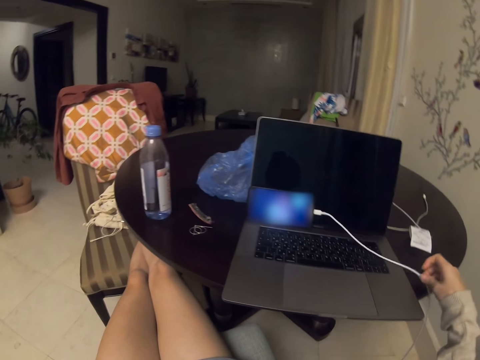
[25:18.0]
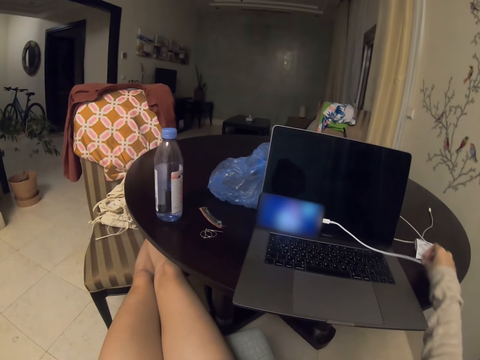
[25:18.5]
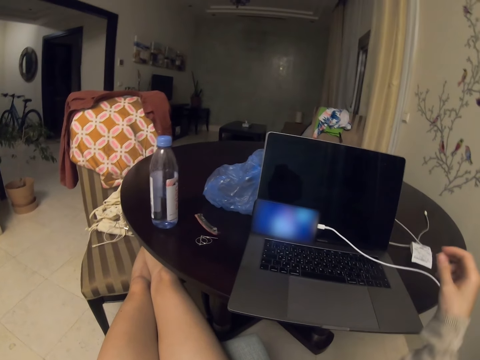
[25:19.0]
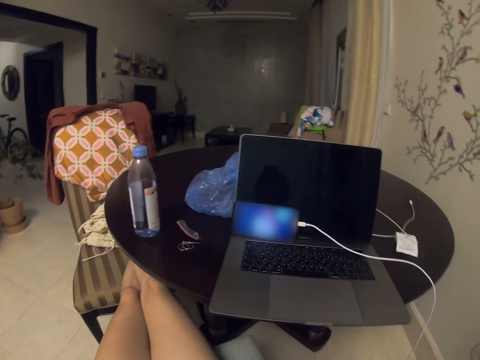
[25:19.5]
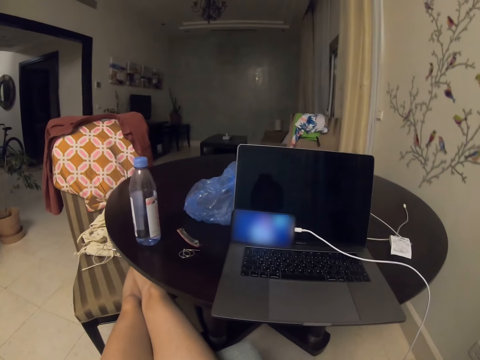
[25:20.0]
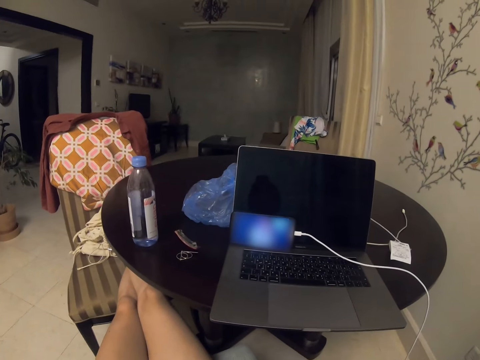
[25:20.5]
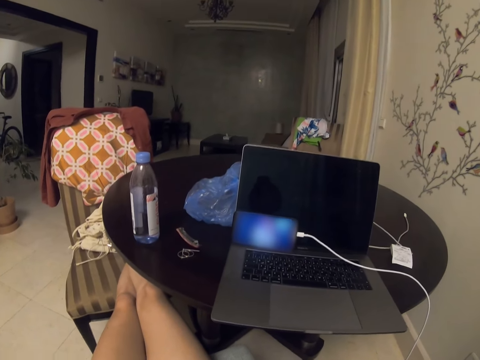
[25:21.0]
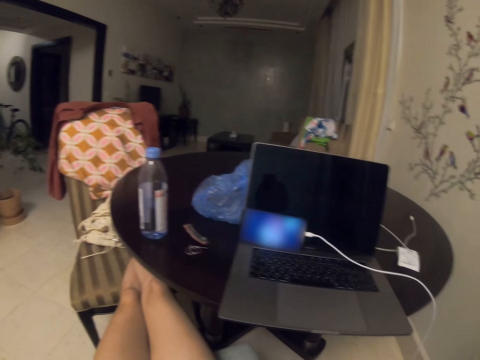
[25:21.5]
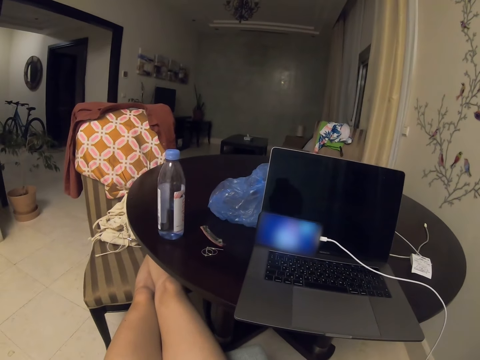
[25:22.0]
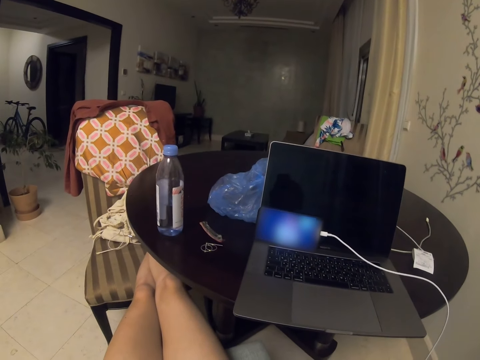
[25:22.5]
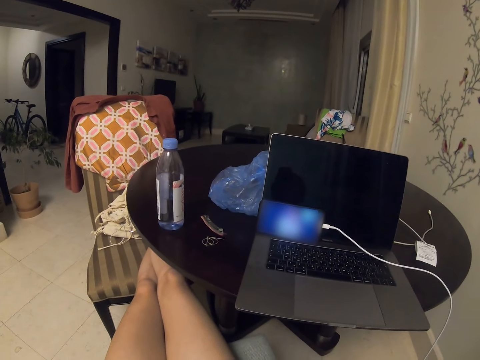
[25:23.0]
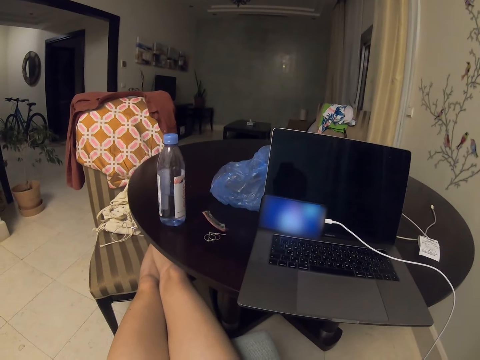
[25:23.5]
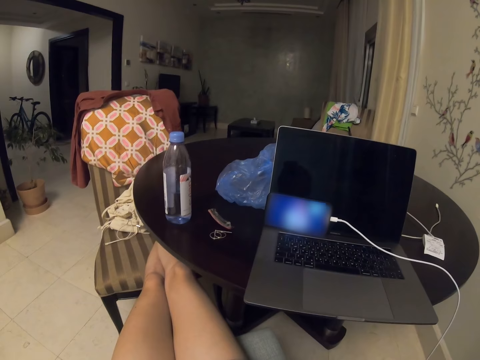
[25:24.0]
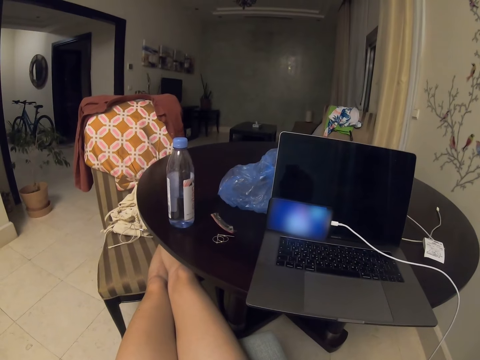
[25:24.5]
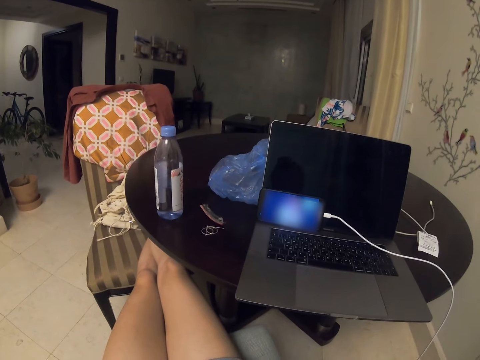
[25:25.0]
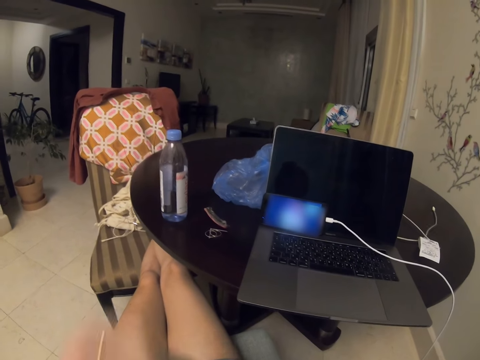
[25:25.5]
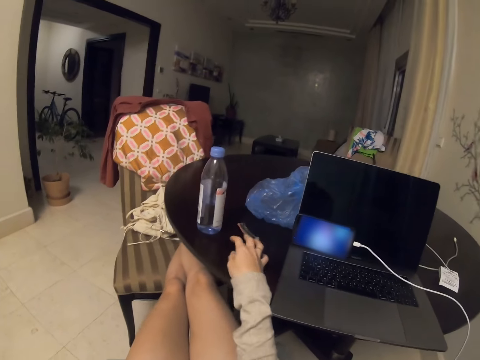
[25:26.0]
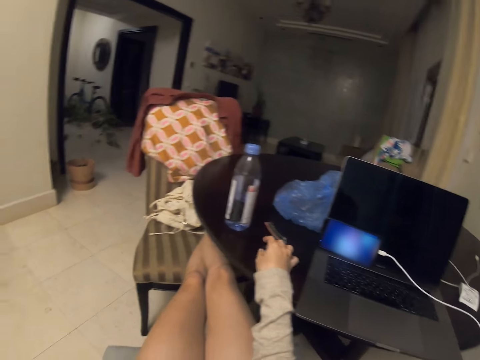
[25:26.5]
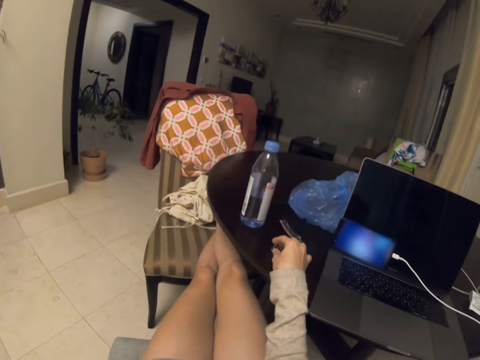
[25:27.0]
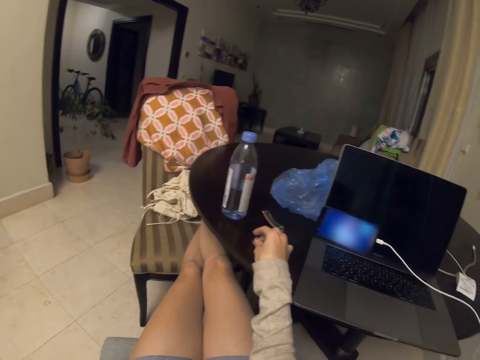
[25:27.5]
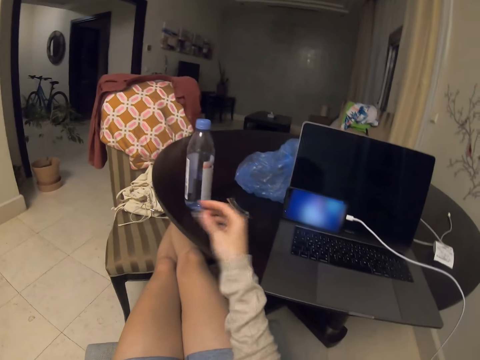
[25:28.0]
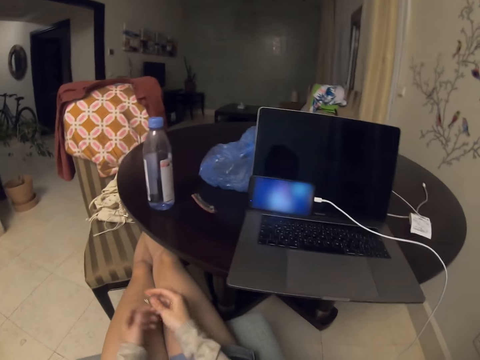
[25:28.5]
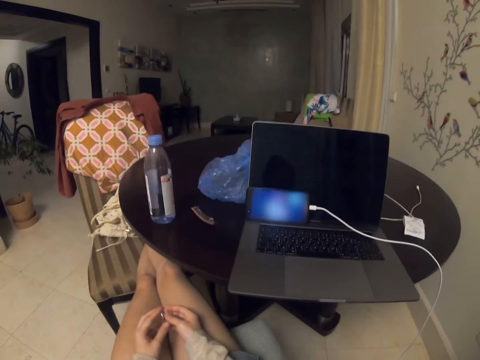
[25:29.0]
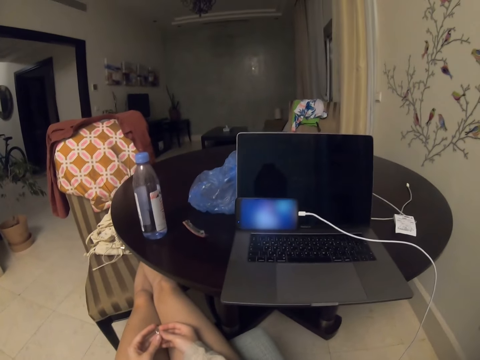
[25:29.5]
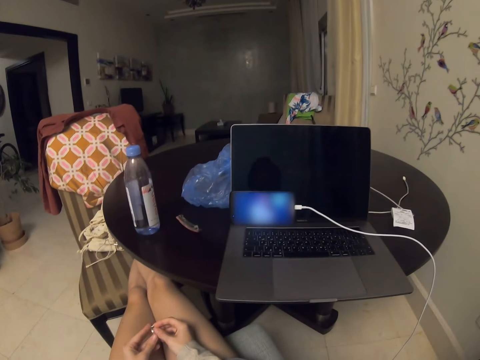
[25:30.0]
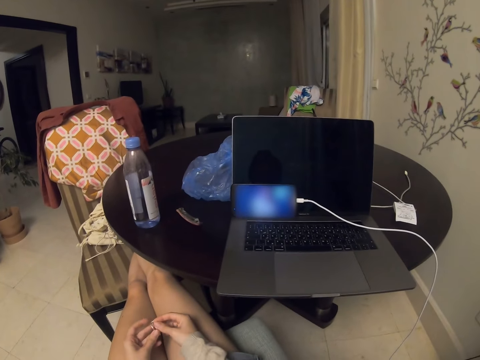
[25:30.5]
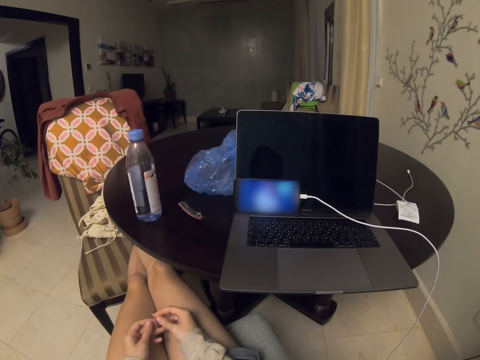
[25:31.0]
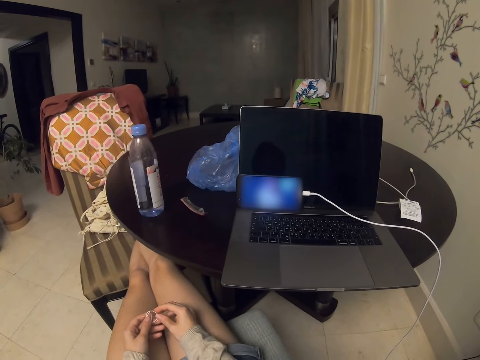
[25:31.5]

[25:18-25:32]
The camera wearer repositions the USB. They remove the key from the table.

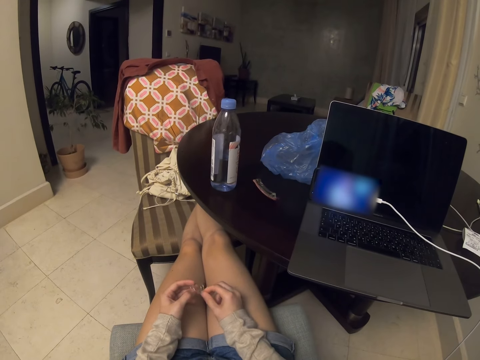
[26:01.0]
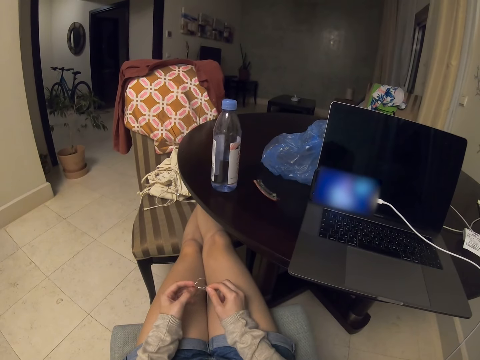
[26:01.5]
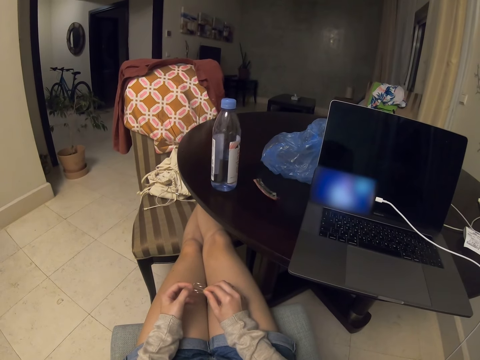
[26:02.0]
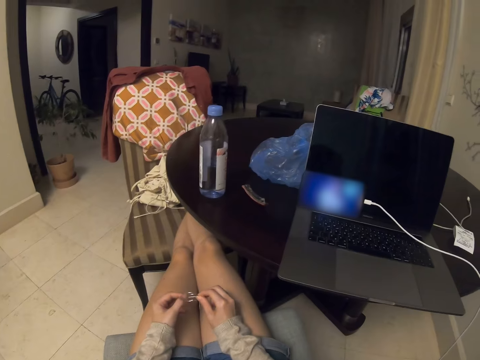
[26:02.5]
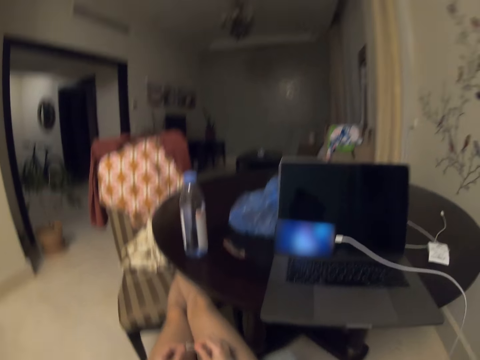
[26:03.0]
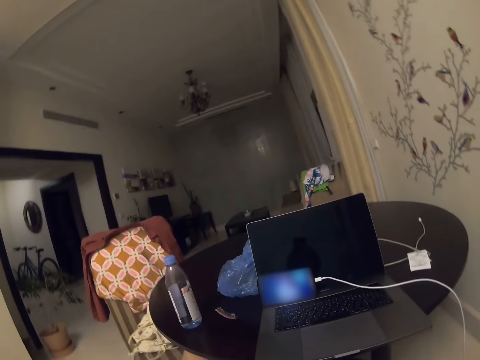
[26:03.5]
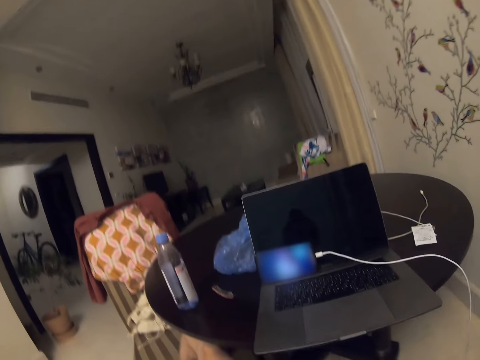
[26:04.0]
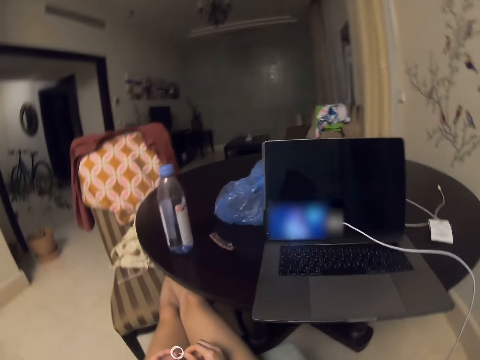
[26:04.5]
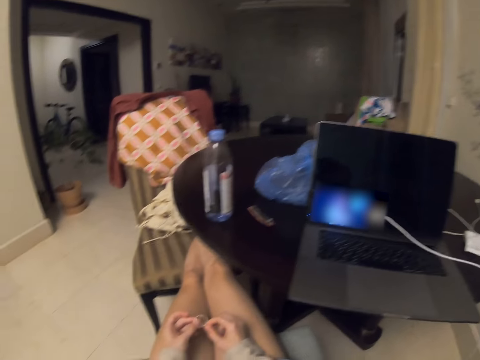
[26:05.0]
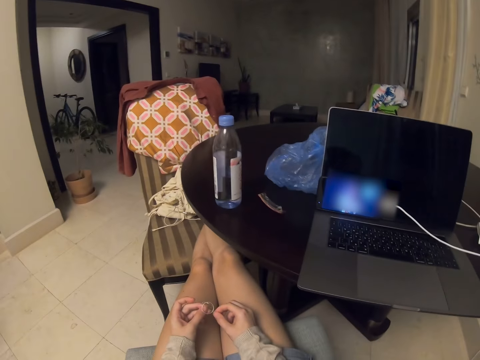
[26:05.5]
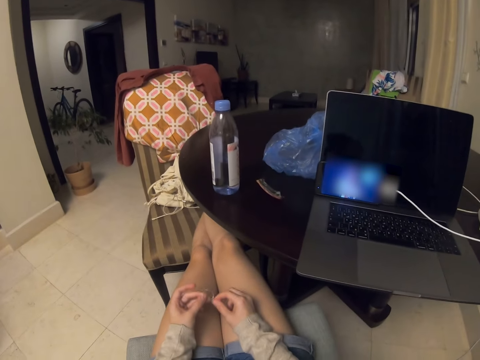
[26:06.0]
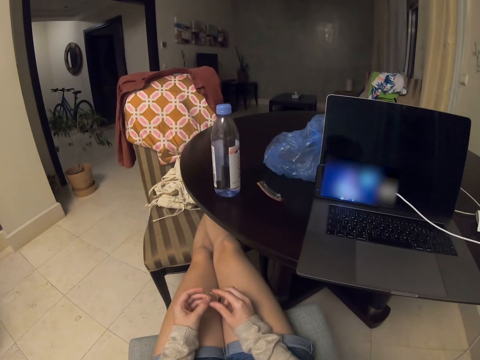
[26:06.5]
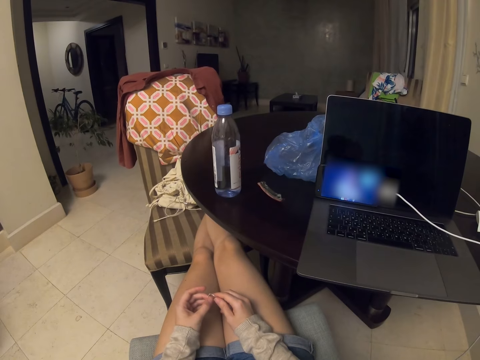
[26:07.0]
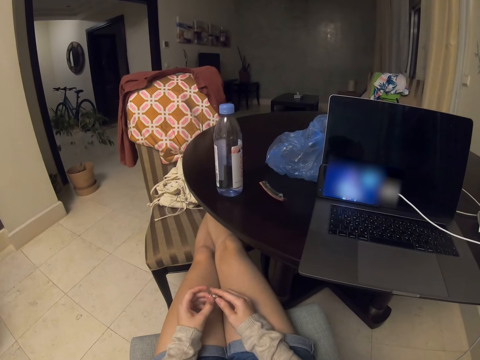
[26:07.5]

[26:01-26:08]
The camera wearer looks around.

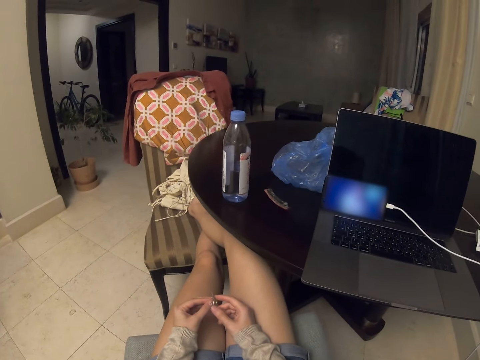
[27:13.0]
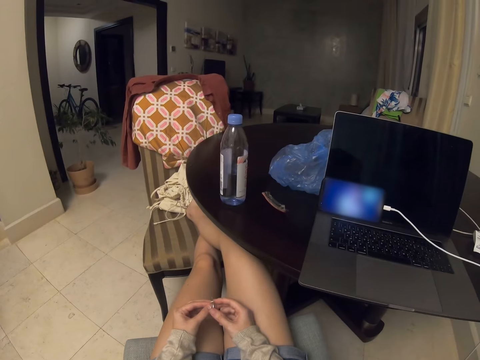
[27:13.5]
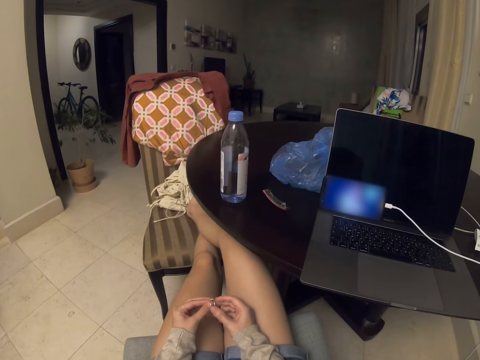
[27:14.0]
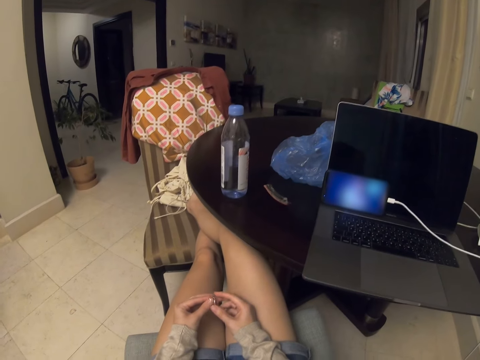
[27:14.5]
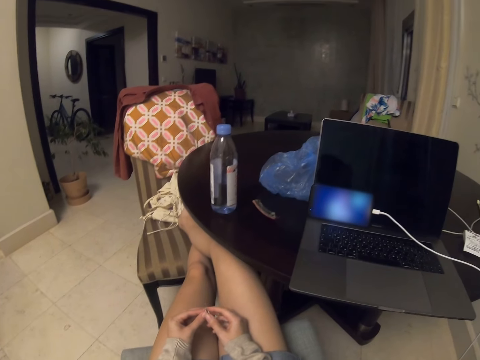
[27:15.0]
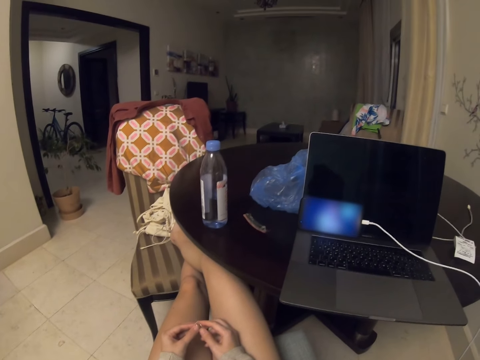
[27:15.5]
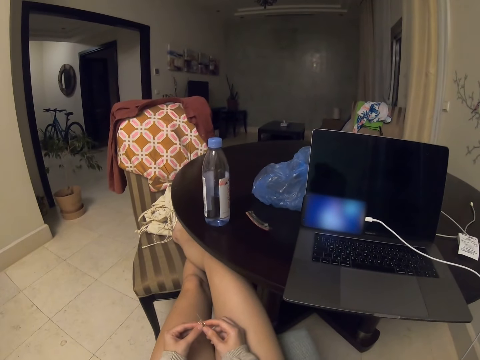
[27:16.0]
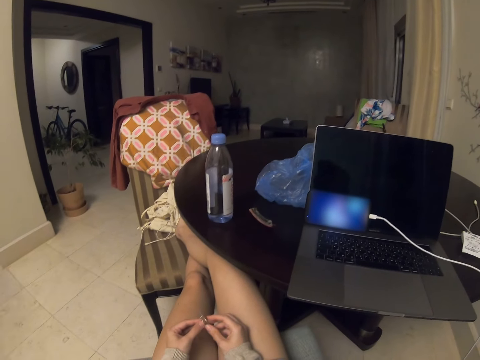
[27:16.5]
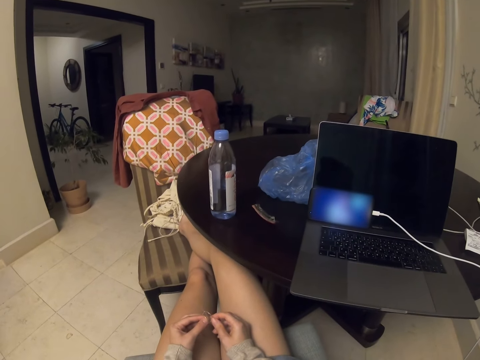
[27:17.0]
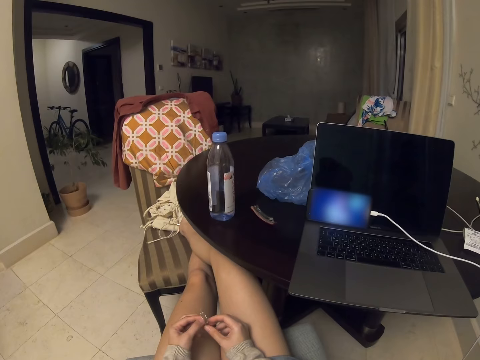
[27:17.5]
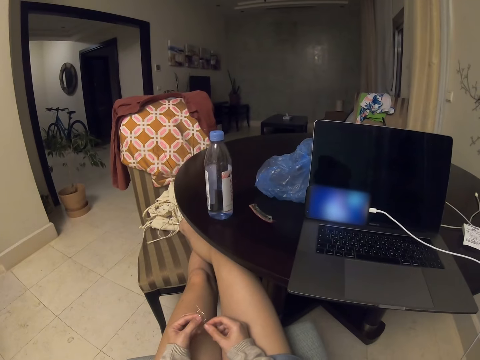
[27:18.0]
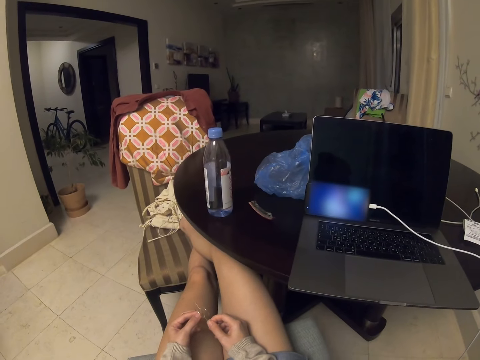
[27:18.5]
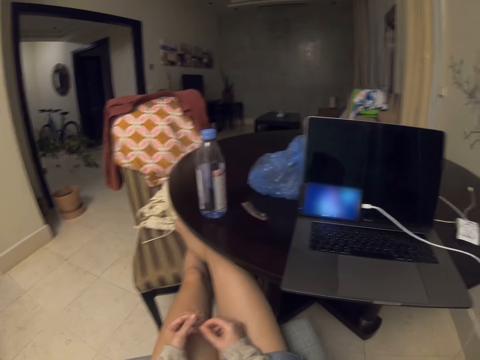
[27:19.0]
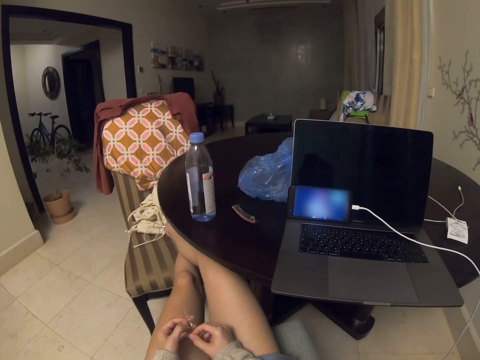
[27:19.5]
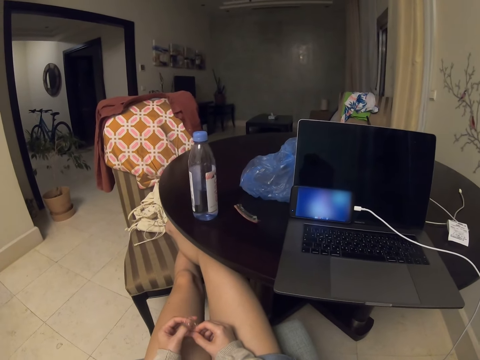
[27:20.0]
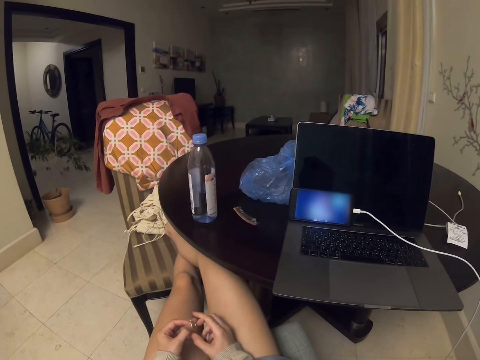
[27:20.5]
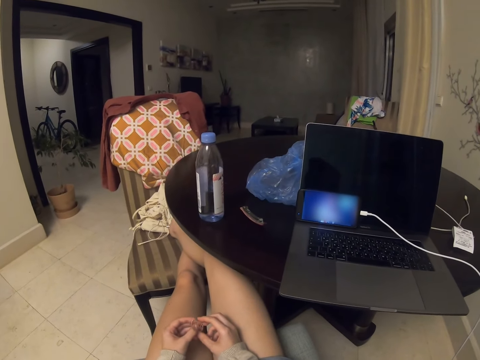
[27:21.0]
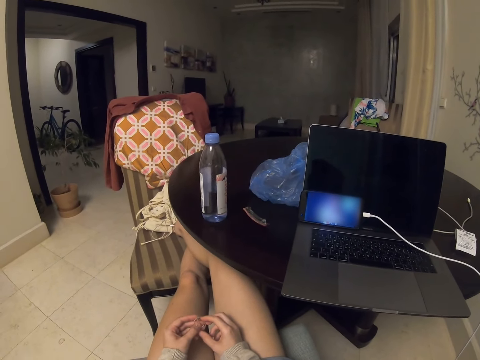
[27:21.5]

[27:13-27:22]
The camera wearer turns earrings.
